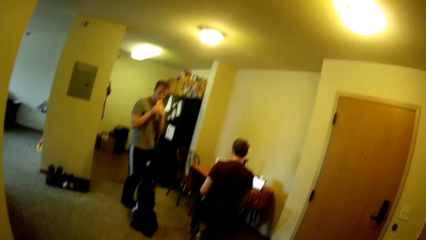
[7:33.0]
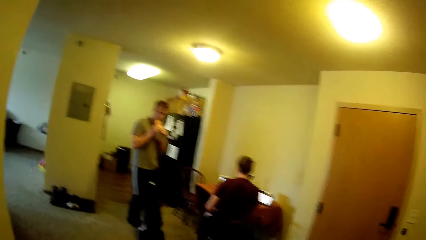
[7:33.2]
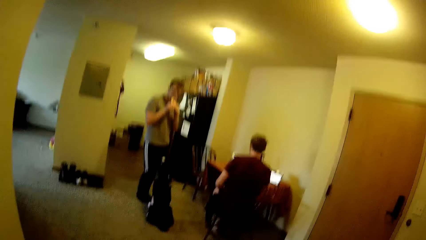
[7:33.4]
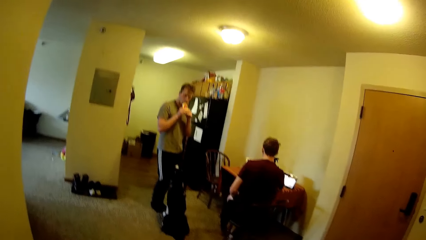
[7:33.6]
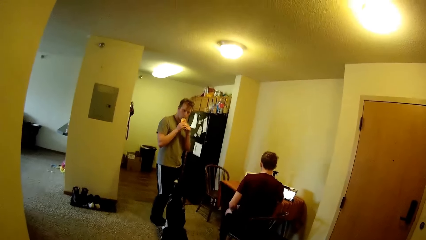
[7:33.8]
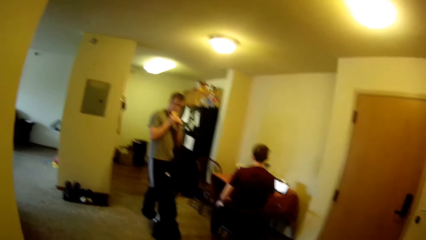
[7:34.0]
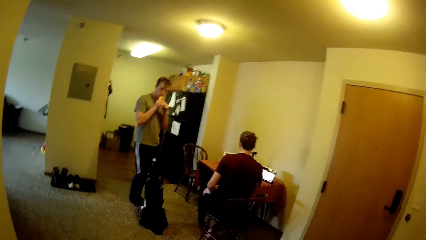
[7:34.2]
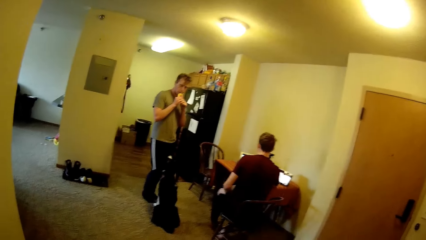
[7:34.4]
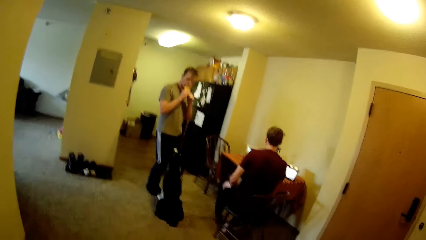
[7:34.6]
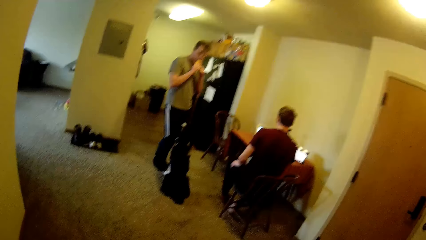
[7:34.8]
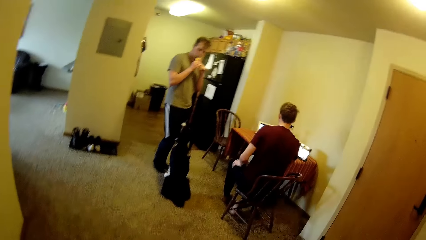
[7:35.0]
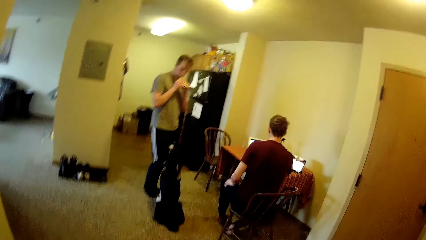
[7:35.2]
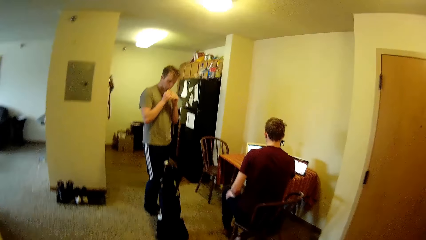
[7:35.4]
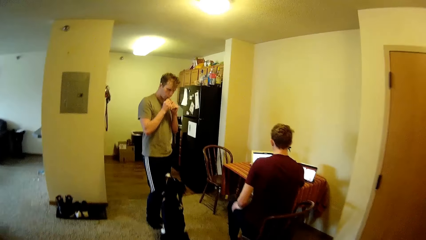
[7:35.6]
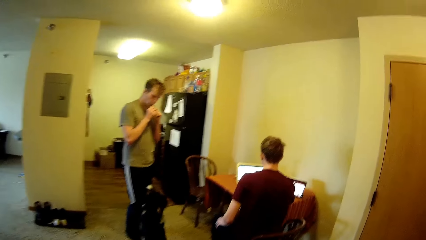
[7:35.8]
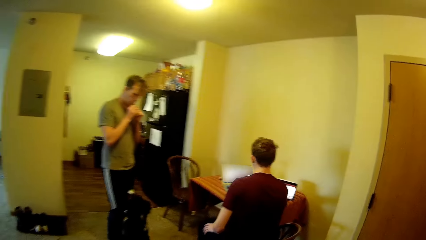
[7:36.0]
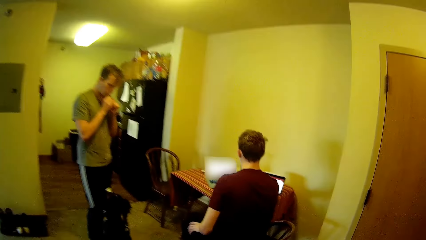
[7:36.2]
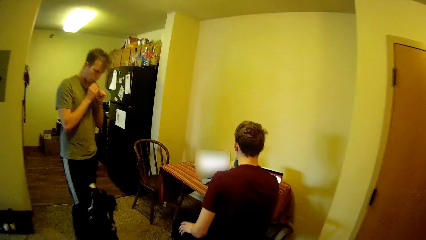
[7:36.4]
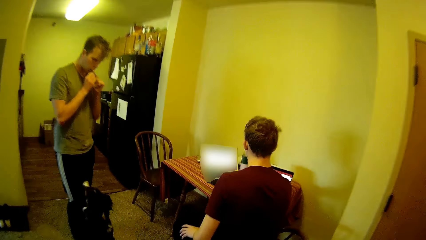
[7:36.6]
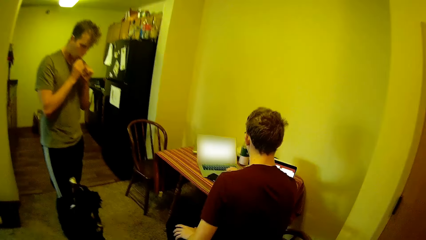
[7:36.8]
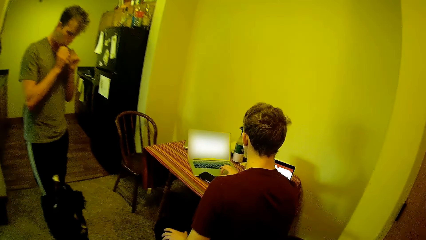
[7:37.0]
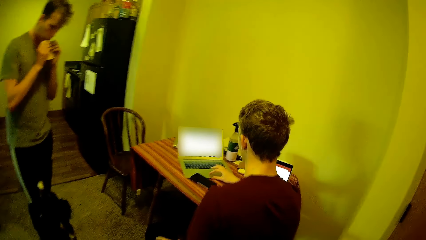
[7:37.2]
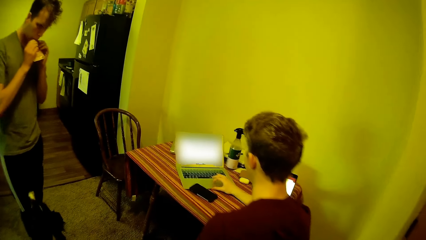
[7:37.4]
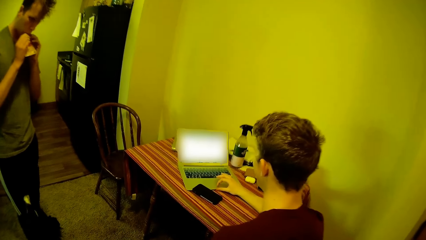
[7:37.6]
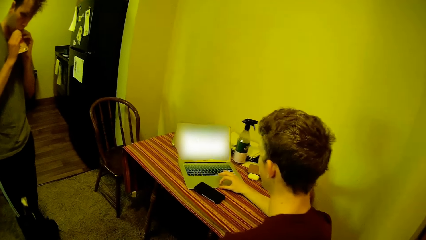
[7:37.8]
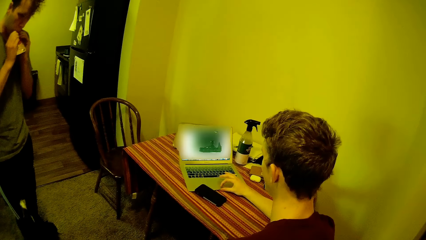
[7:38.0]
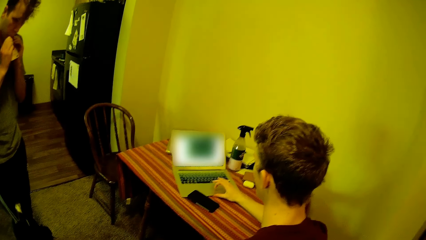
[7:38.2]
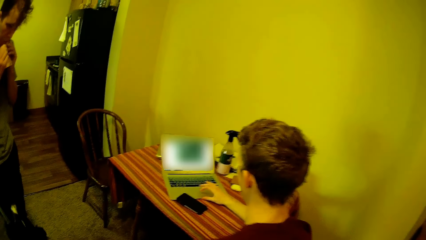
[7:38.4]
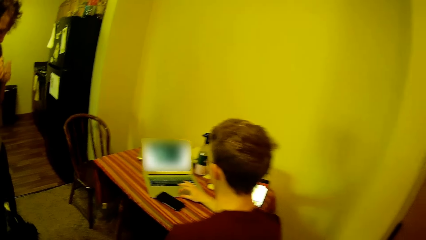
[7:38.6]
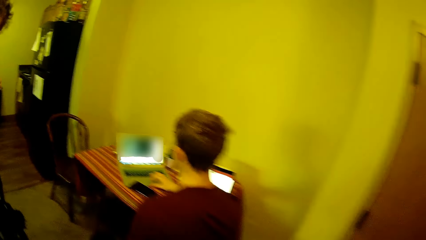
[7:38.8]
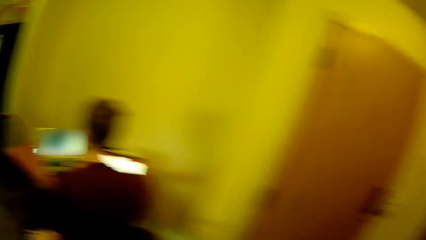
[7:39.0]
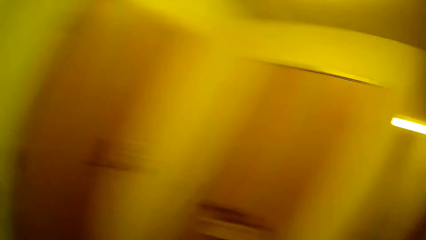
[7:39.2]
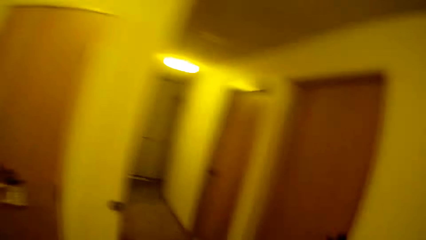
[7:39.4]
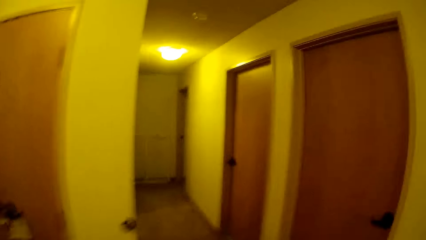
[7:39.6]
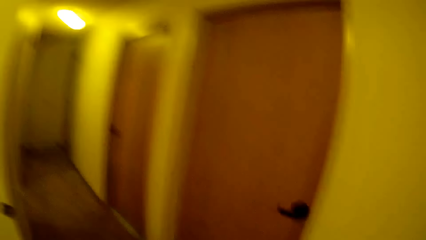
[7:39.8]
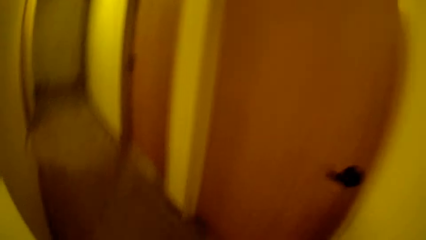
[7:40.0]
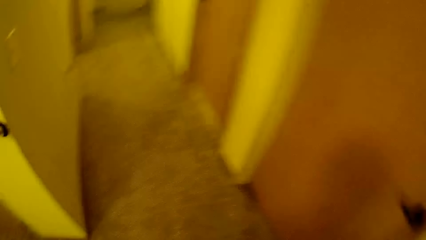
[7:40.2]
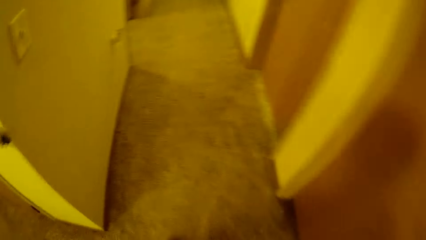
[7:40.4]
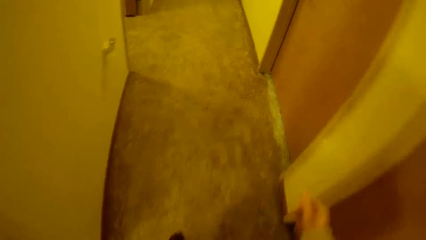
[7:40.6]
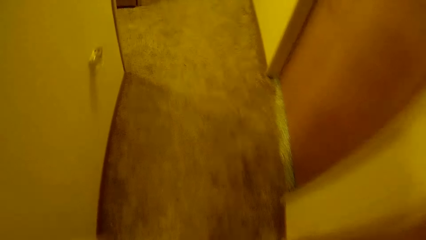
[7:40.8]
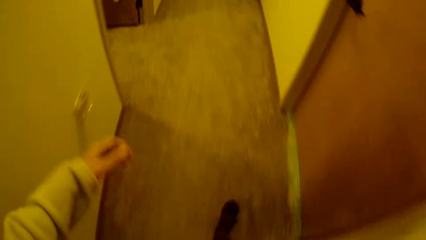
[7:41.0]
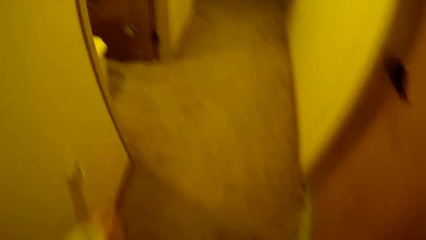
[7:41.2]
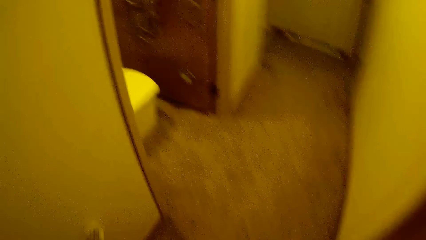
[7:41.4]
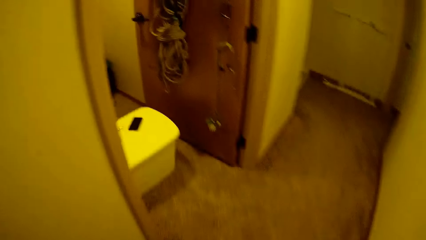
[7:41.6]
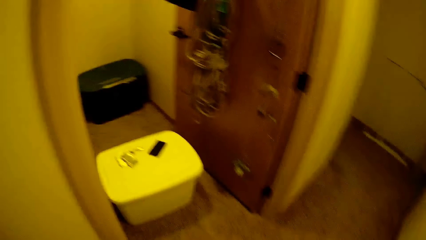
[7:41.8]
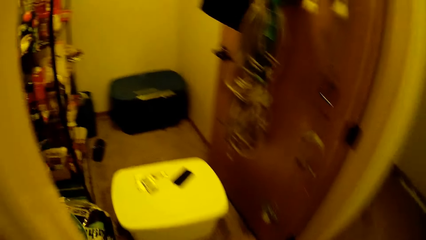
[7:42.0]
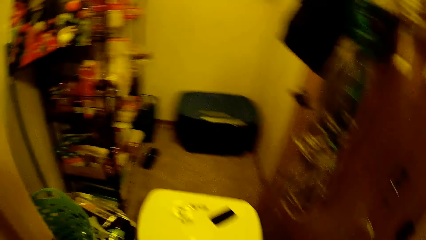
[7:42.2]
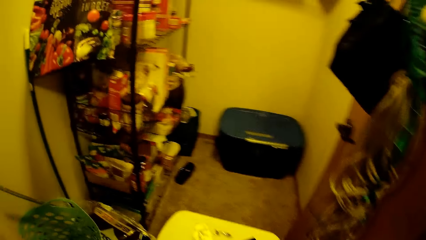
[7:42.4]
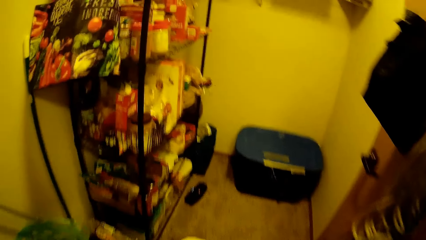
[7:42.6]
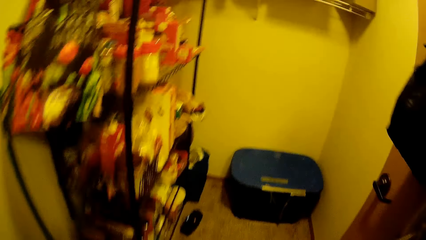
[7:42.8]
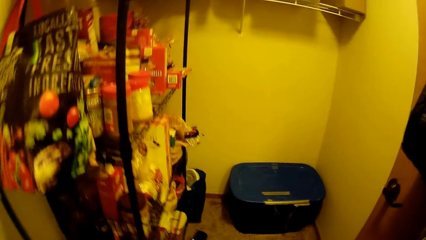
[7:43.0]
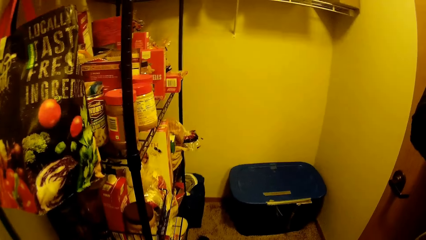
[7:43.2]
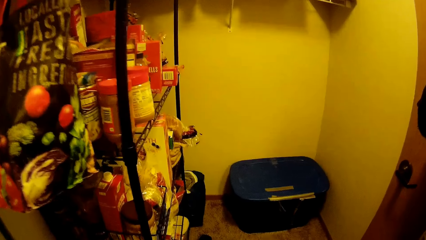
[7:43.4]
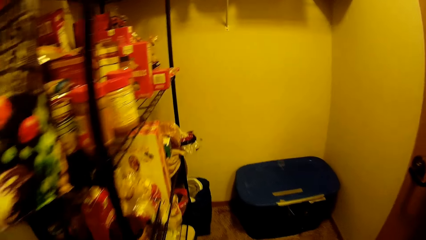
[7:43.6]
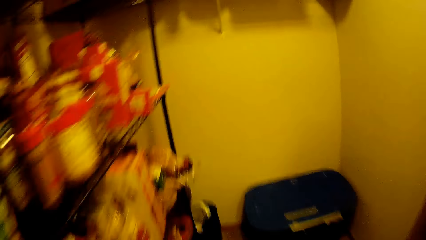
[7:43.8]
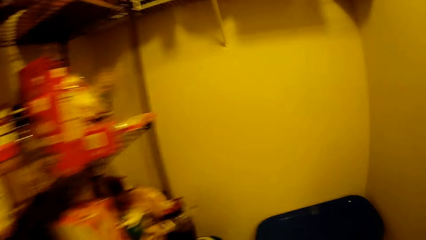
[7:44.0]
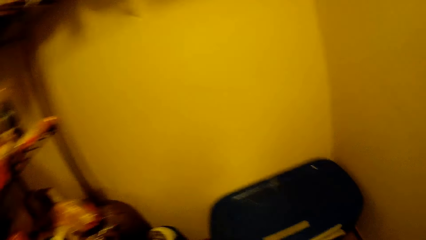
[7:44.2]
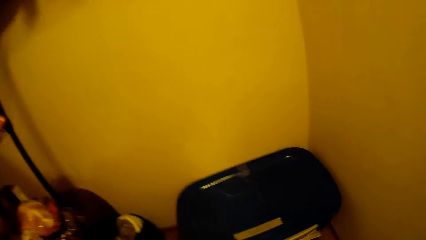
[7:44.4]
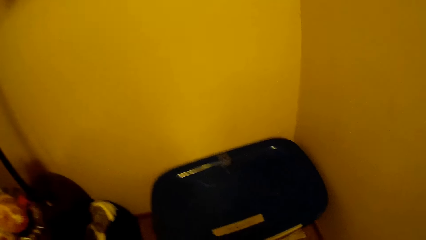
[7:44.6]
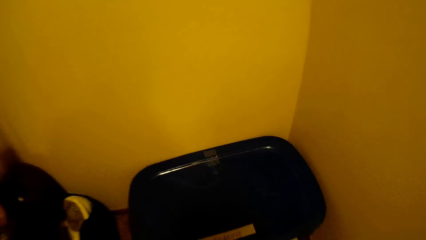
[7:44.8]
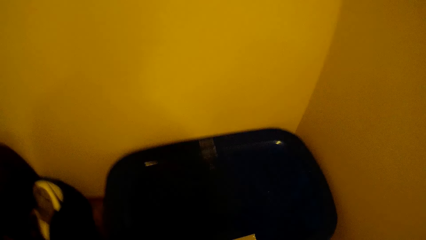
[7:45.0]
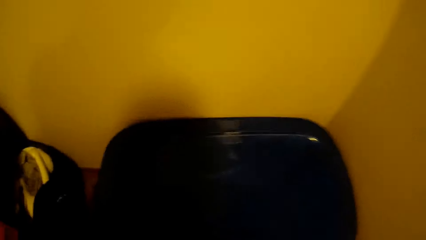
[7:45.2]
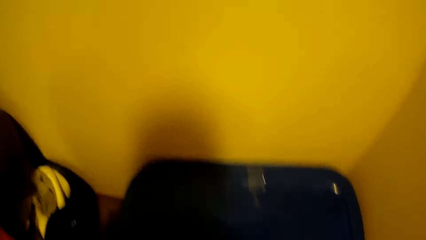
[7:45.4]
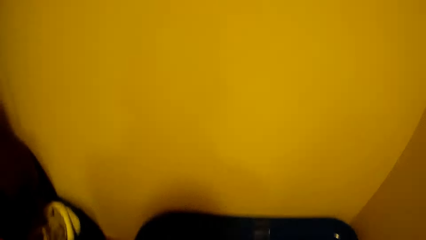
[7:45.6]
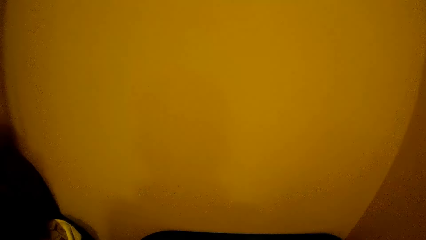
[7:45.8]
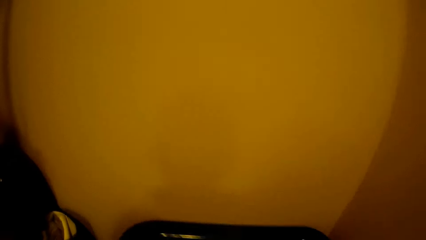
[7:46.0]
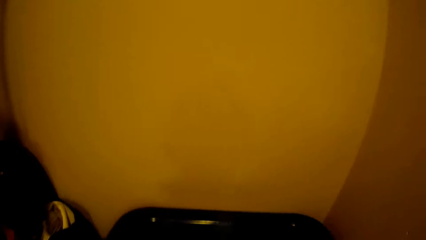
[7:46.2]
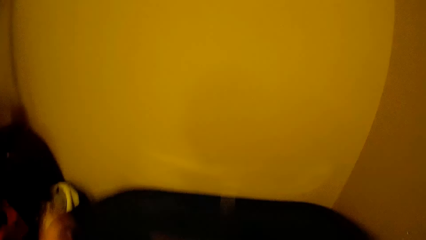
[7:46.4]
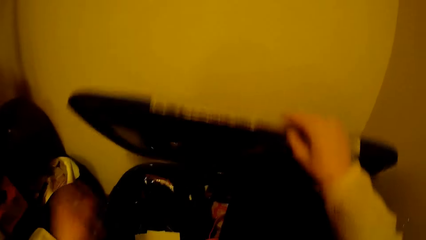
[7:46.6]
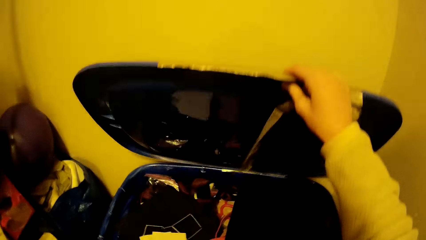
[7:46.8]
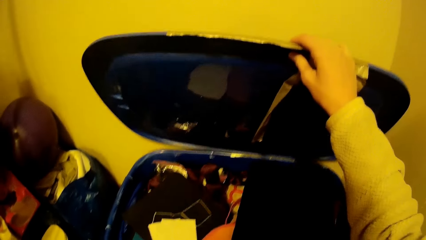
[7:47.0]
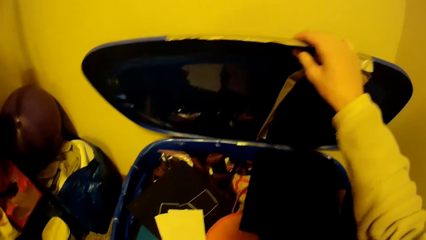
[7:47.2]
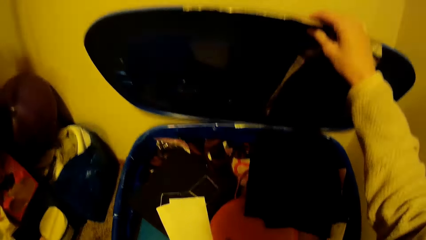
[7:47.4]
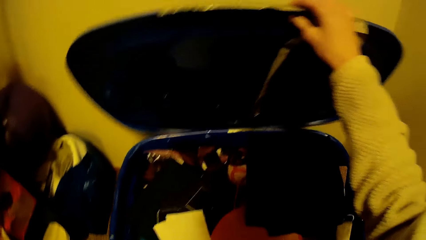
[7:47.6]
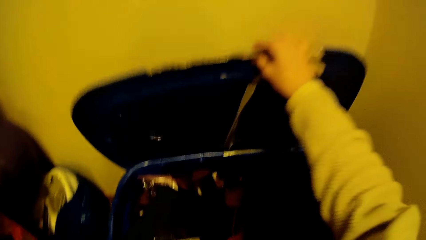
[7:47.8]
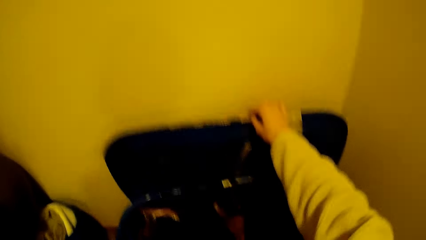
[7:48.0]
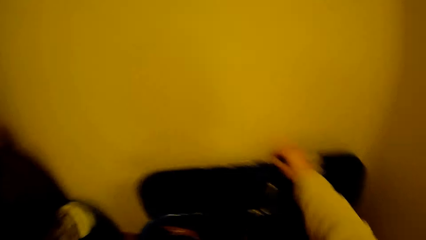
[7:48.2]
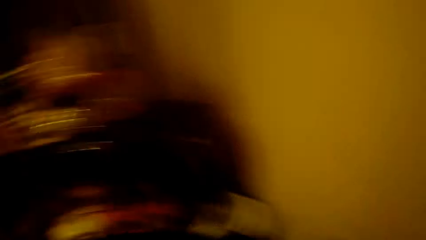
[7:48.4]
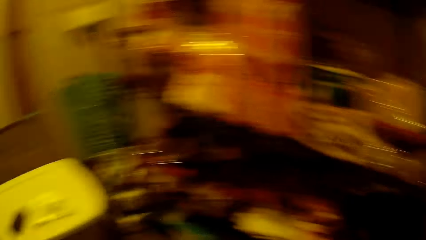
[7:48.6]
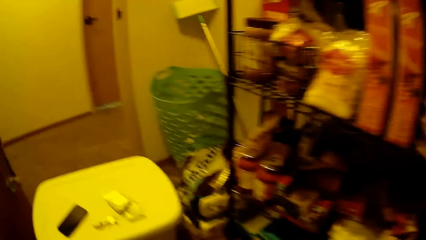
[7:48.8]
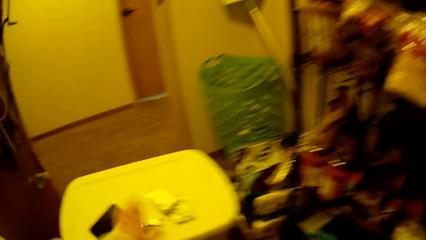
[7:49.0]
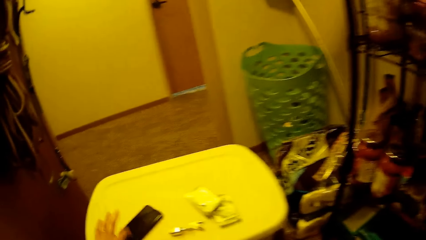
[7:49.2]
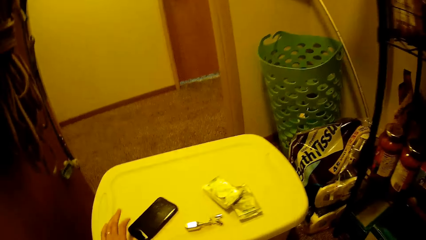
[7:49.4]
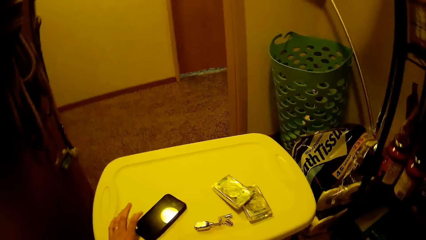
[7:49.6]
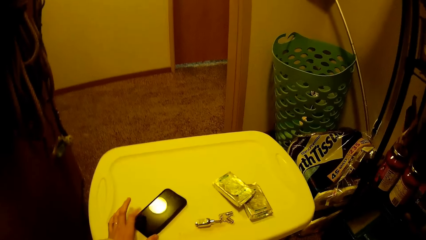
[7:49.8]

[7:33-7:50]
The first man eats something. The other man types on his laptop. The camera wearer walks towards a store room. She opens another container in the store room and taps a phone on the container with her left hand.
